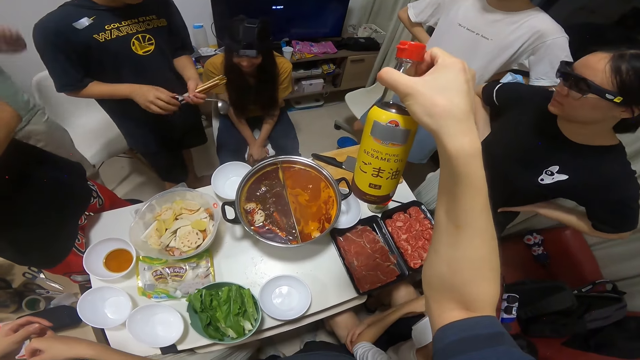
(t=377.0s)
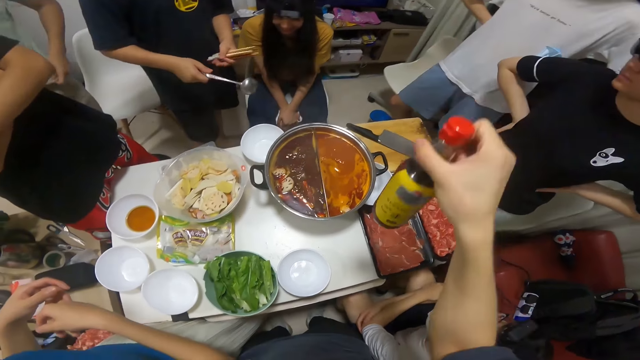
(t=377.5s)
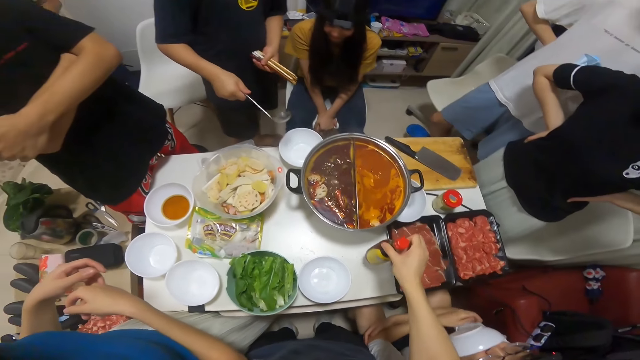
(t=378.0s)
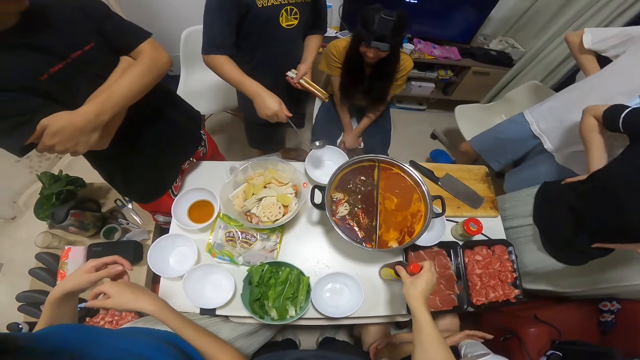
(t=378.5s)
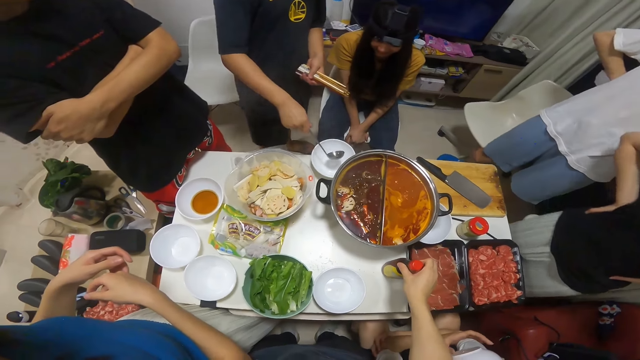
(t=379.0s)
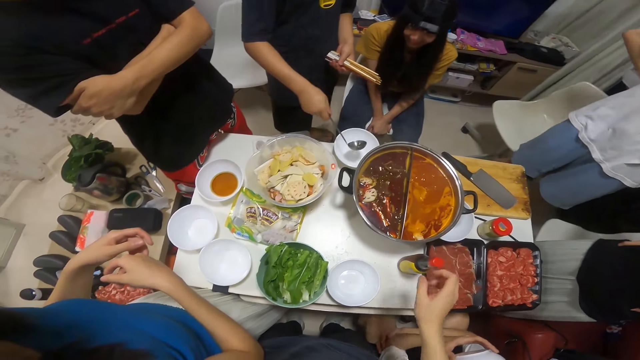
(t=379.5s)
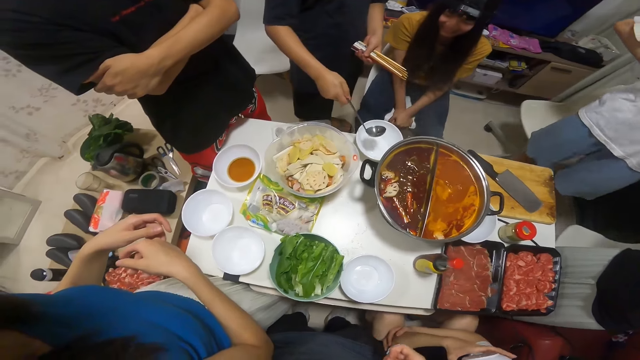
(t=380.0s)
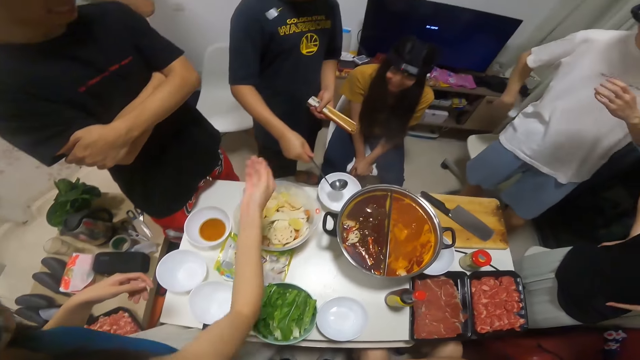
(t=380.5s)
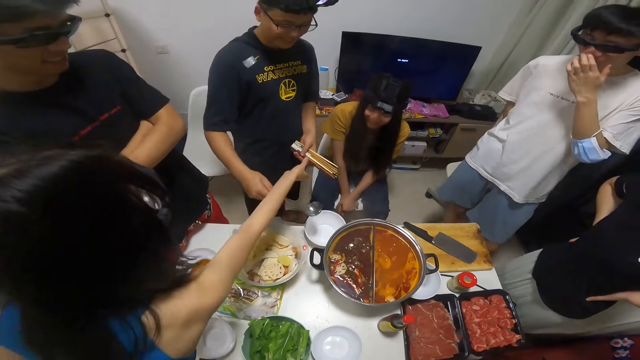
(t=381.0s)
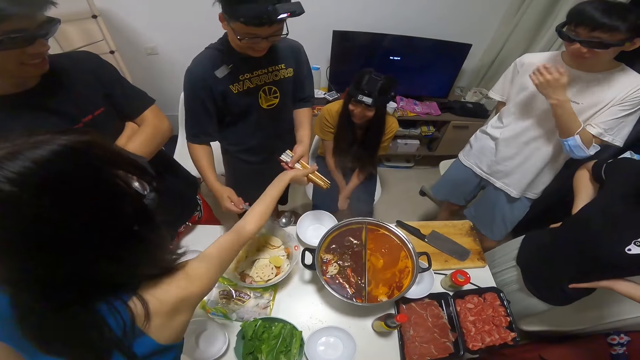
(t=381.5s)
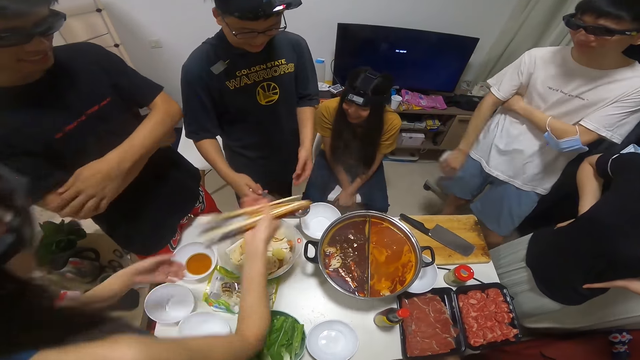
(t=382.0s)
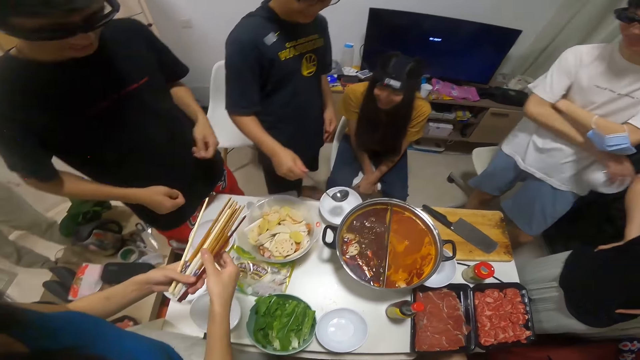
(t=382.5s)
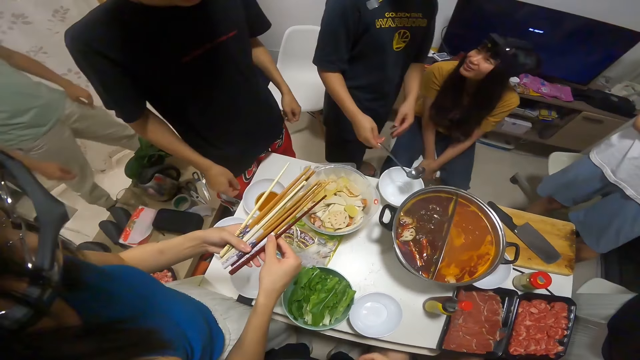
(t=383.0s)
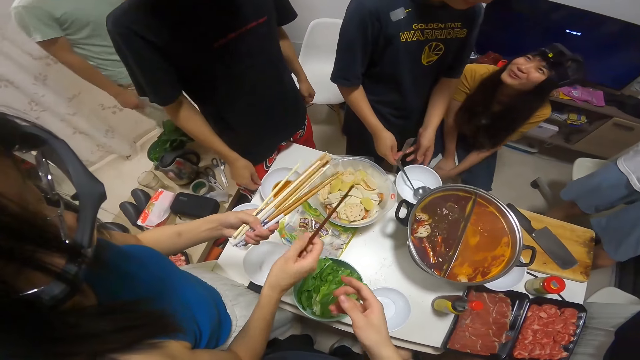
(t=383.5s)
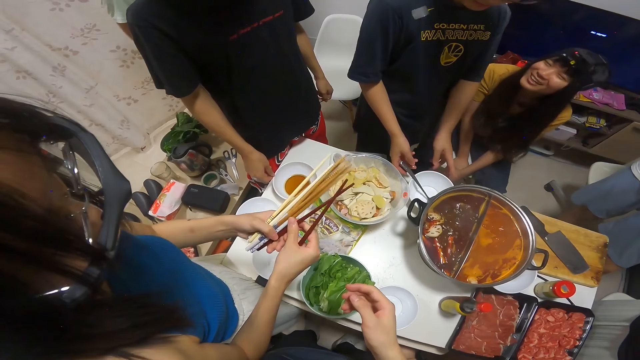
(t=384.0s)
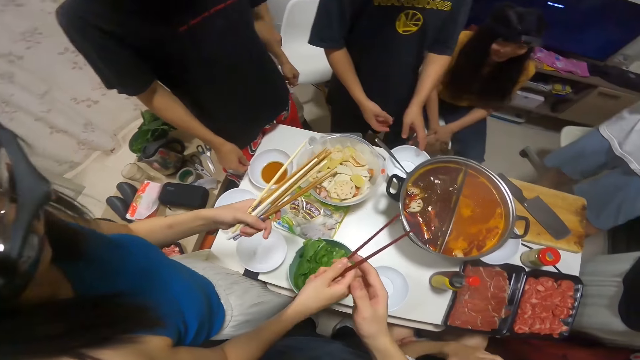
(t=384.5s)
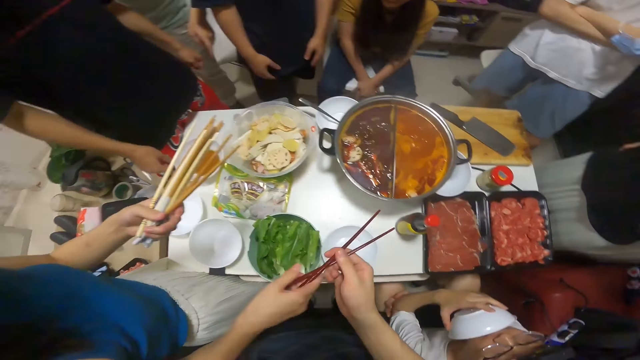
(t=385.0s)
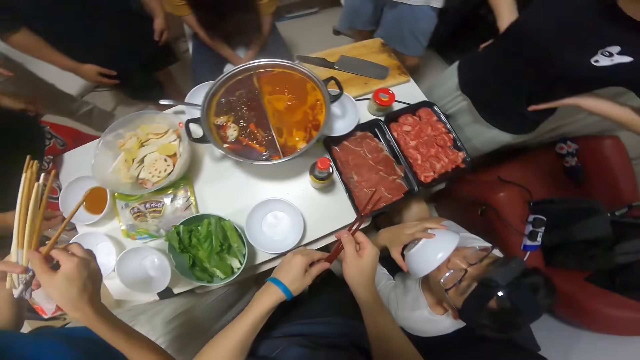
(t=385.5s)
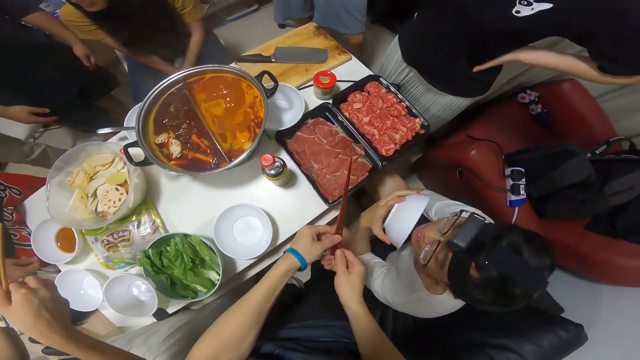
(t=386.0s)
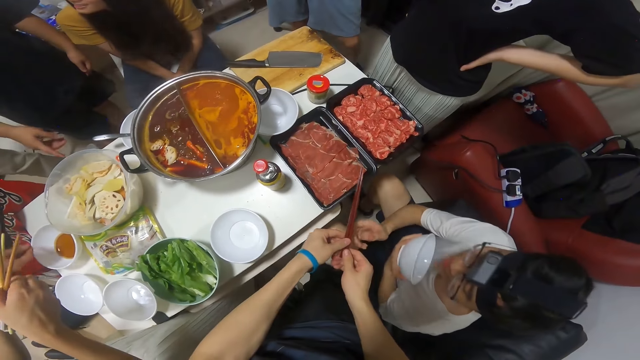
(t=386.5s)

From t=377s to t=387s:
The camera wearer drops the bottle on the table with his right hand. A man gives the chopsticks to a woman. The woman takes the chopsticks from the man. The man drops the spoon in the bowl with his left hand. The camera wearer interacts with the woman. The woman gives a chopstick to the camera wearer. The camera wearer takes the chopstick from the woman.

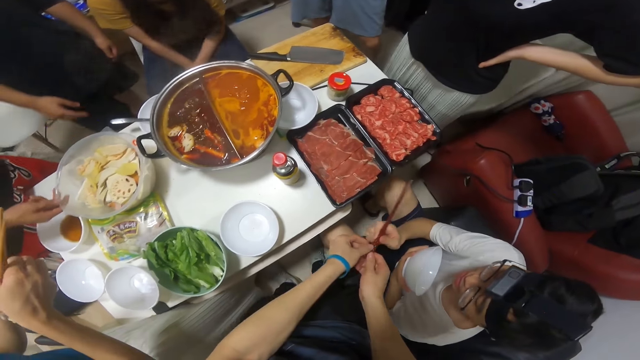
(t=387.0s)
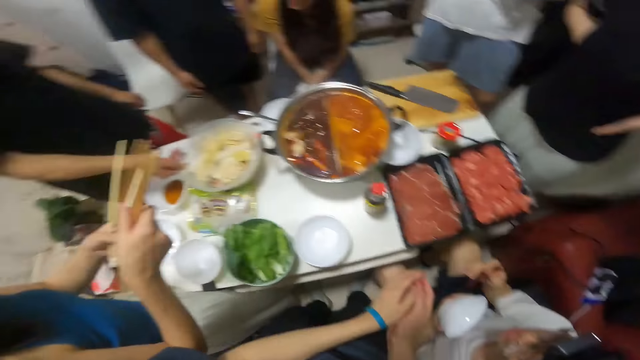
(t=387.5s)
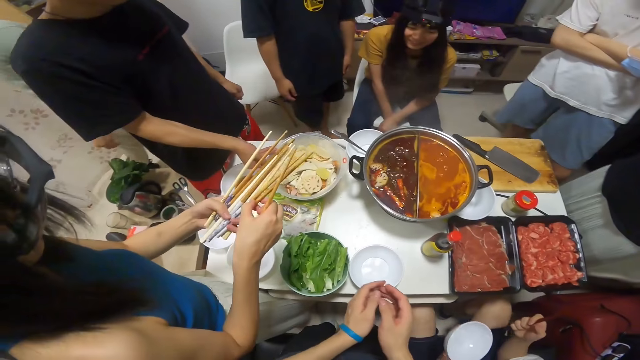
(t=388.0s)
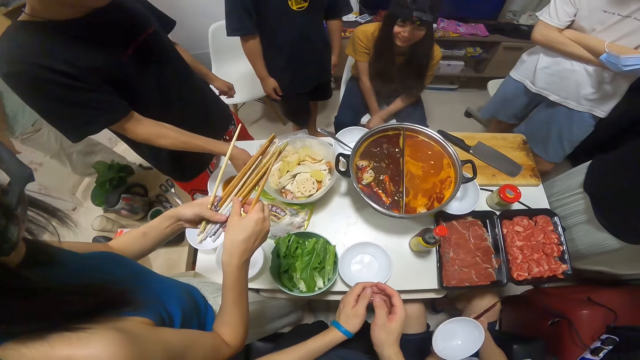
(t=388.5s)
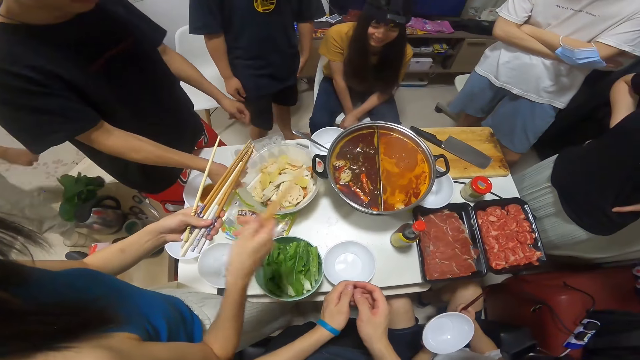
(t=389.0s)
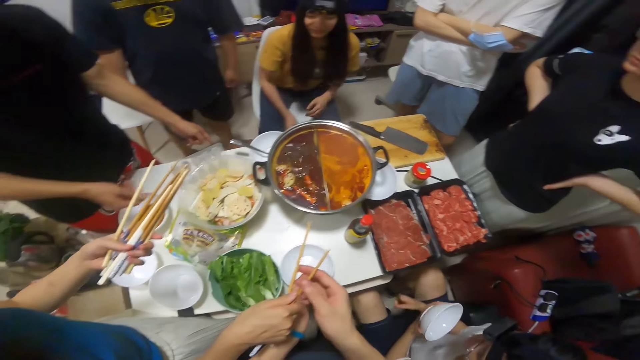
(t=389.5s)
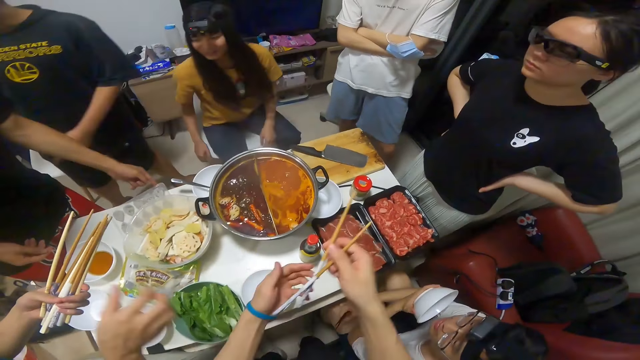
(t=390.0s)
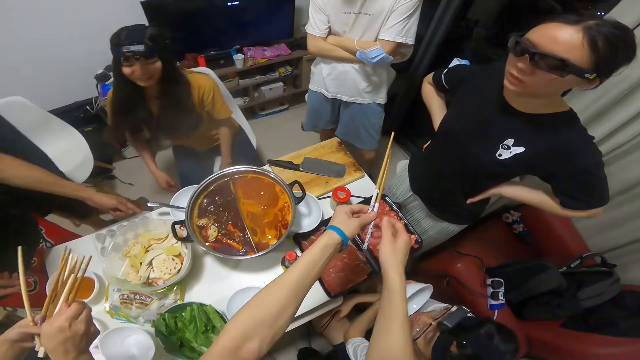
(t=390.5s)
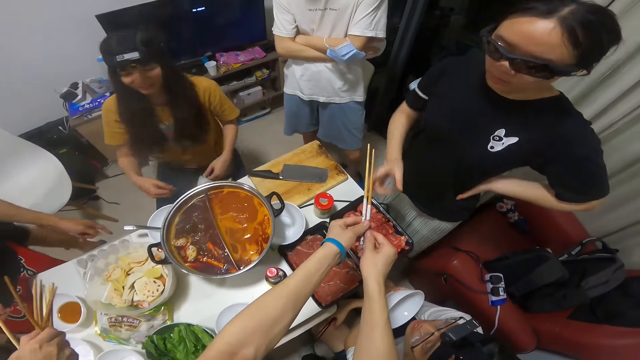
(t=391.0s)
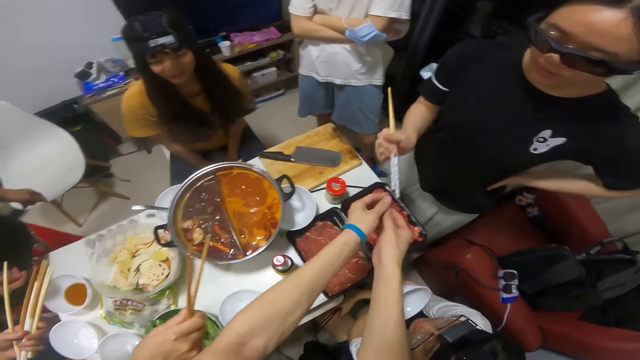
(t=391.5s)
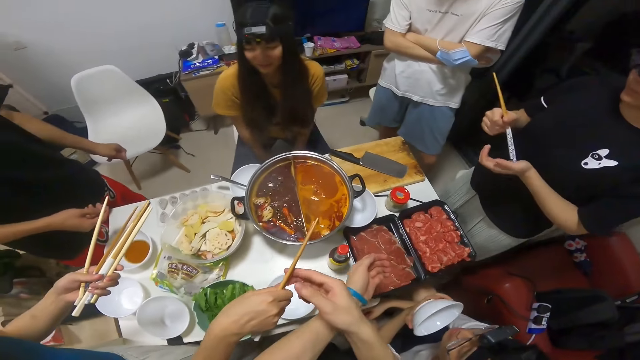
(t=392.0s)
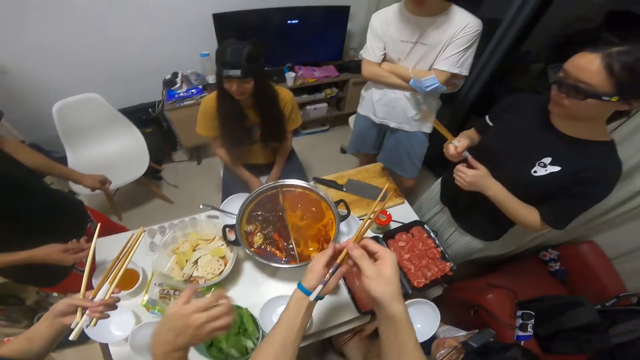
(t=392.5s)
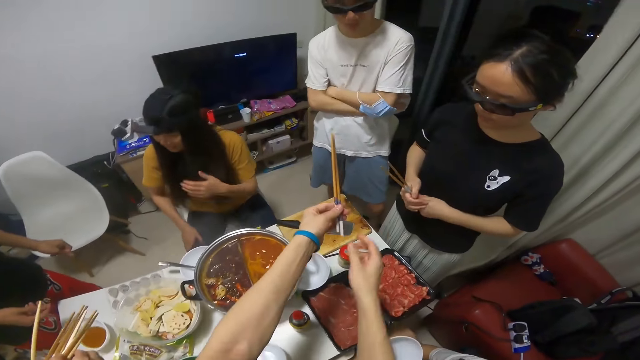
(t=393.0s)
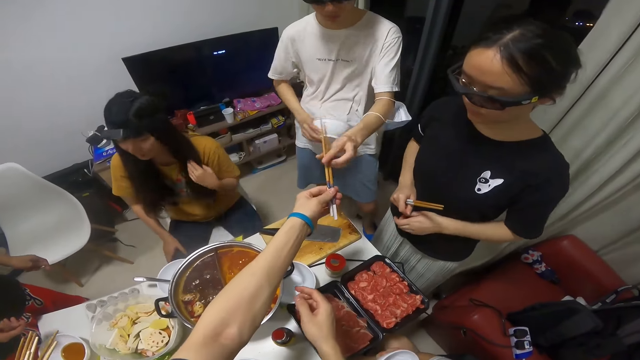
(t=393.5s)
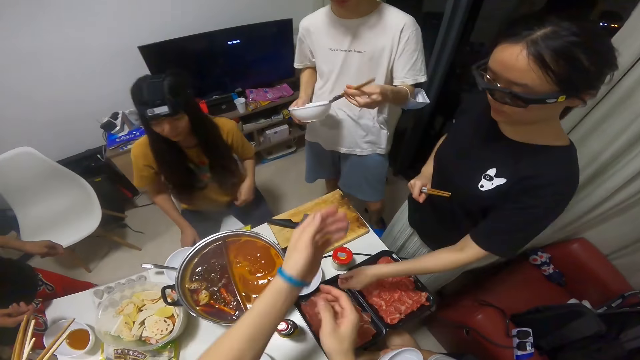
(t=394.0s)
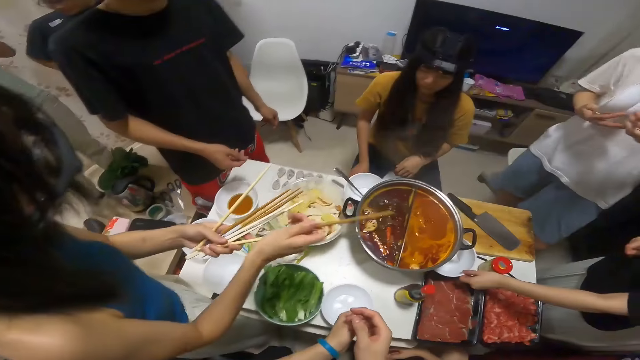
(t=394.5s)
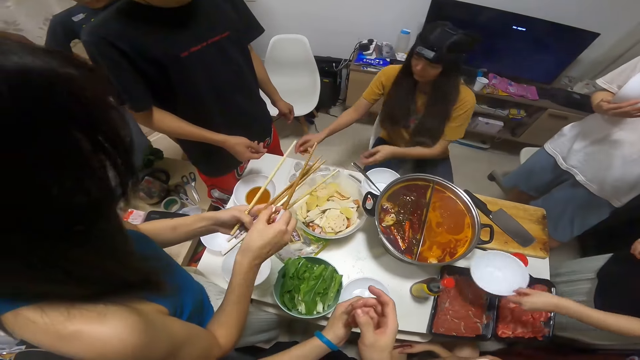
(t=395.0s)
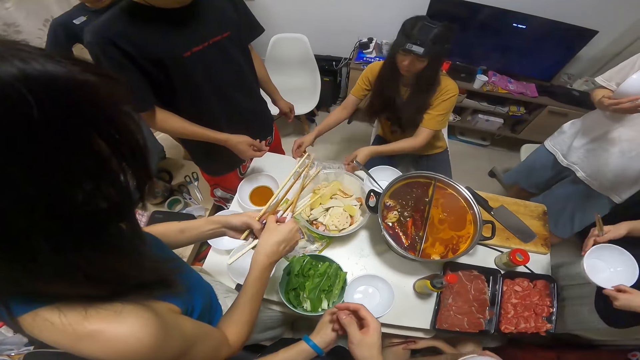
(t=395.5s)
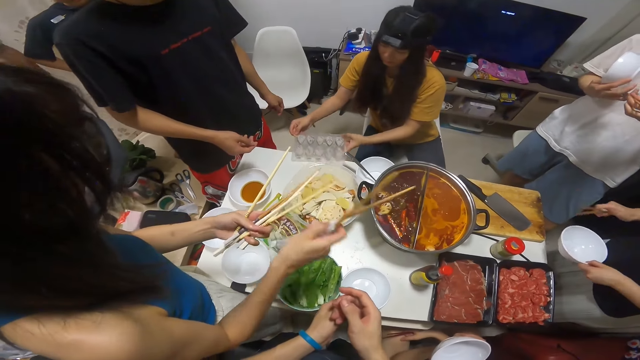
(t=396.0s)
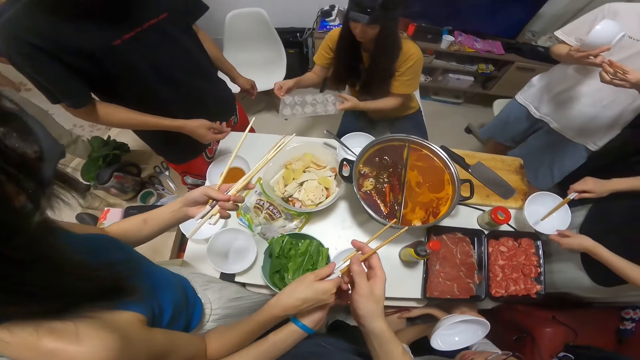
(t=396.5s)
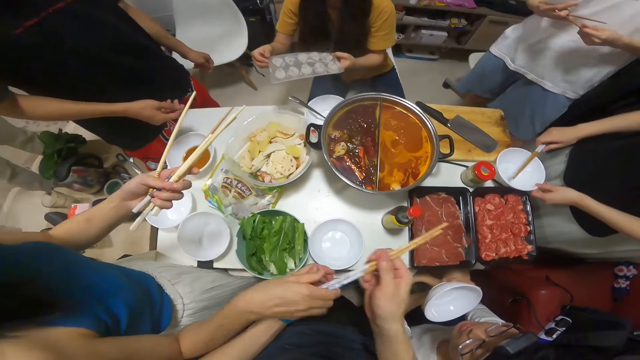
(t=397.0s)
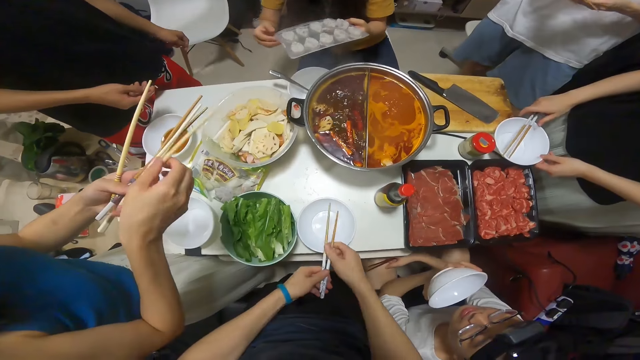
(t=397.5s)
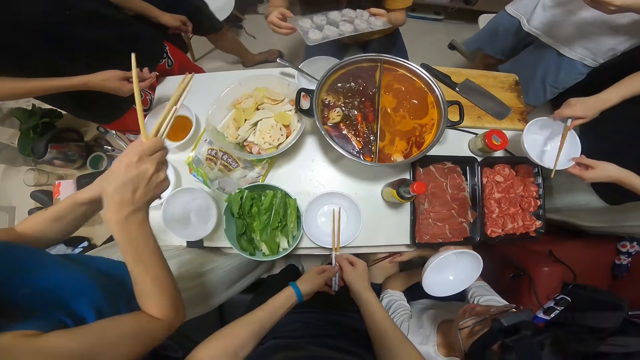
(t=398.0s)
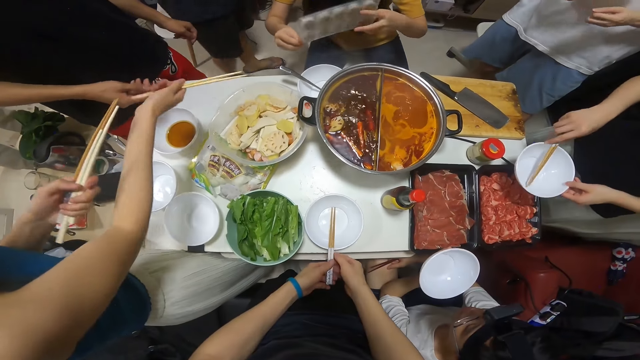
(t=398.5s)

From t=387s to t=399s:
A man takes a chopstick from the camera wearer. The camera wearer gives the chopstick to the man. Another man moves the bowl of fried lotus on the table. A woman gives a chopstick to the camera wearer. The camera wearer takes the chopstick from the woman. They give the chopstick to another woman. The other woman takes the chopstick from the camera wearer. The first woman gives a chopstick to the camera wearer. The camera wearer takes the chopstick from the first woman. They give the chopstick to a third man. The third man takes the chopstick from the camera wearer. The second woman takes a bowl from the table with her left hand. A third woman carries a tray of ice with both hands. She picks the tray from the table. The first woman gives a chopstick to the camera wearer. She gives a chopstick to the camera wearer again. The camera wearer takes the chopstick from the first woman. They drop the chopstick on the bowl. Another man interacts with several people.
